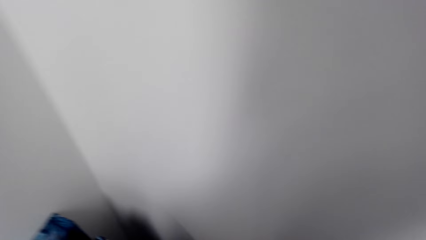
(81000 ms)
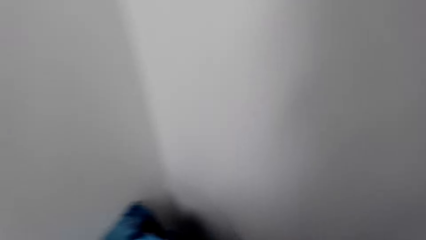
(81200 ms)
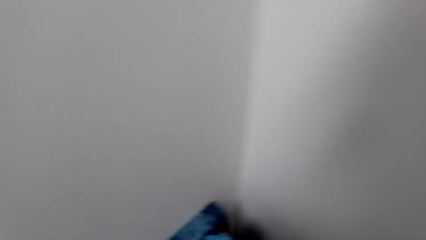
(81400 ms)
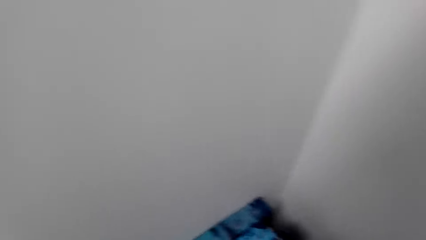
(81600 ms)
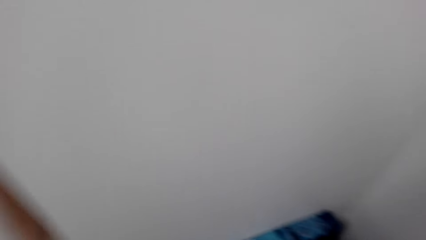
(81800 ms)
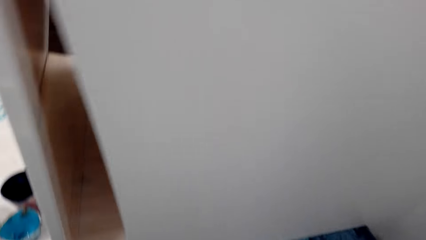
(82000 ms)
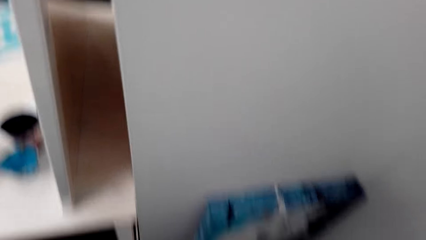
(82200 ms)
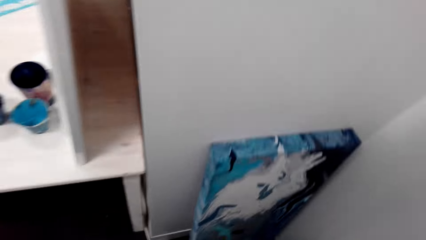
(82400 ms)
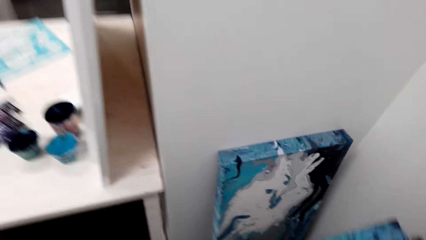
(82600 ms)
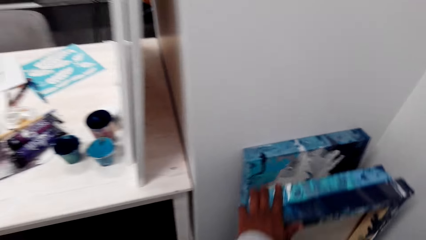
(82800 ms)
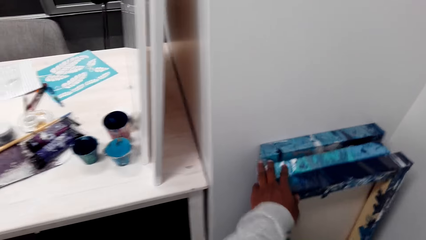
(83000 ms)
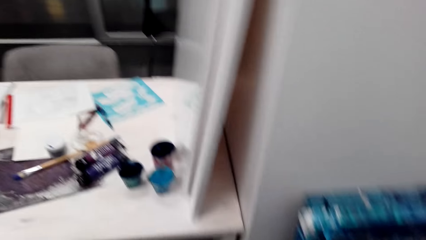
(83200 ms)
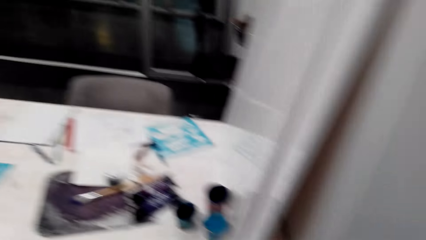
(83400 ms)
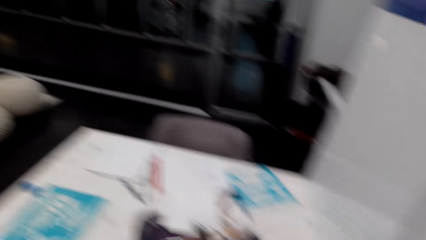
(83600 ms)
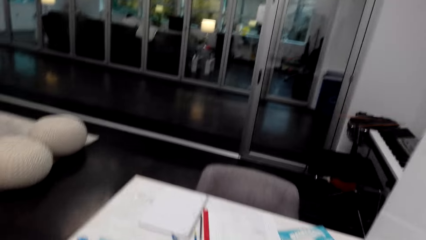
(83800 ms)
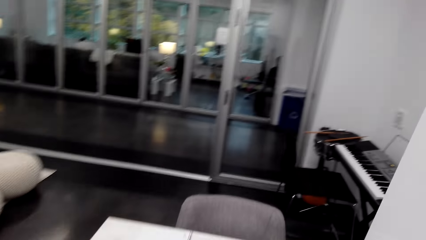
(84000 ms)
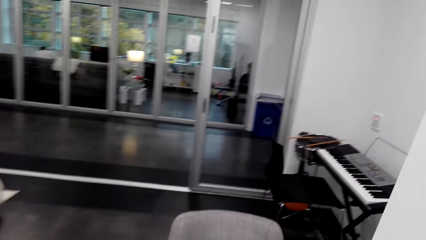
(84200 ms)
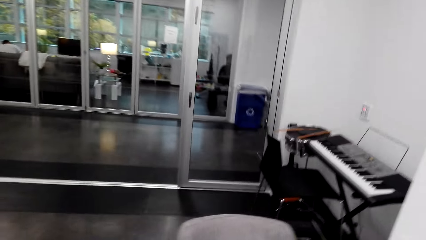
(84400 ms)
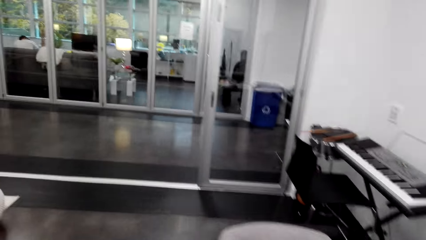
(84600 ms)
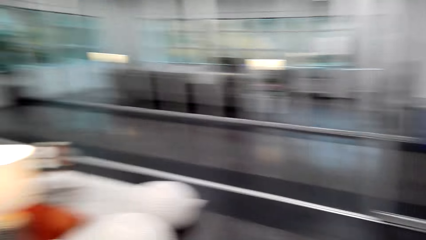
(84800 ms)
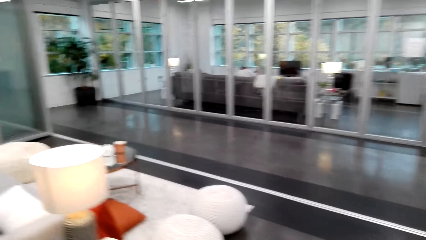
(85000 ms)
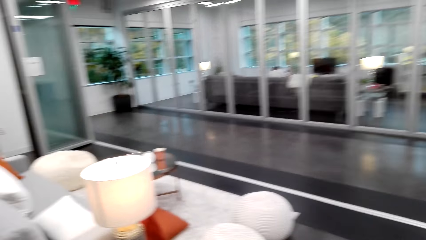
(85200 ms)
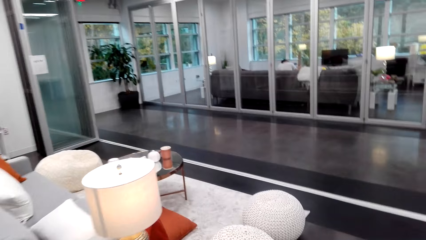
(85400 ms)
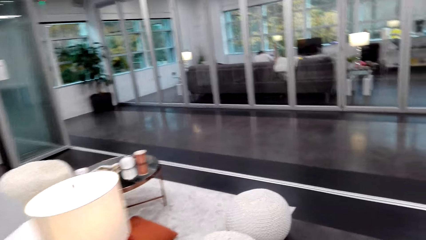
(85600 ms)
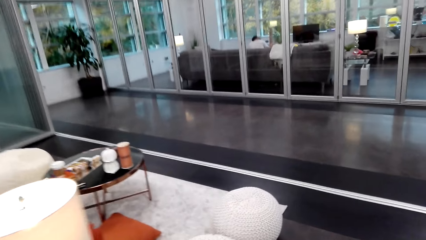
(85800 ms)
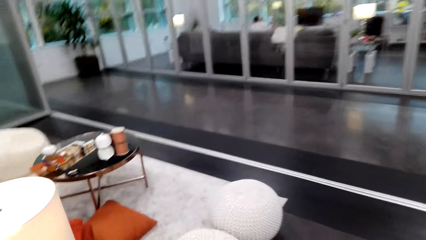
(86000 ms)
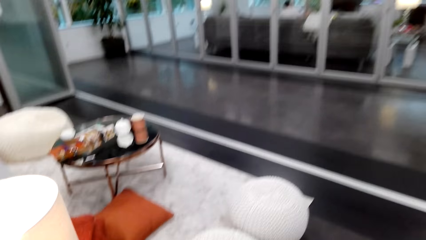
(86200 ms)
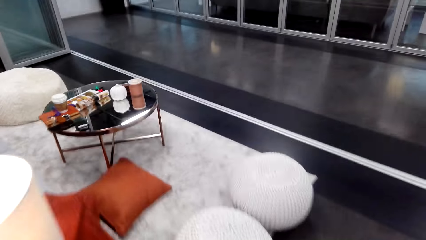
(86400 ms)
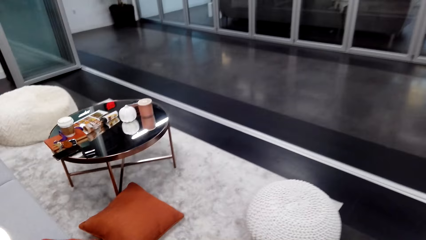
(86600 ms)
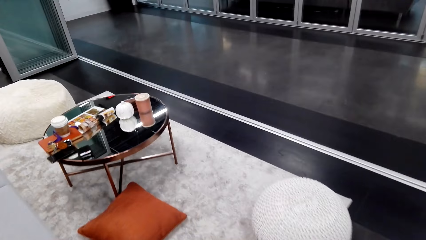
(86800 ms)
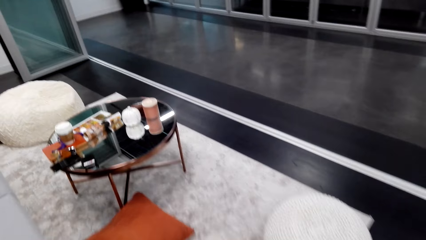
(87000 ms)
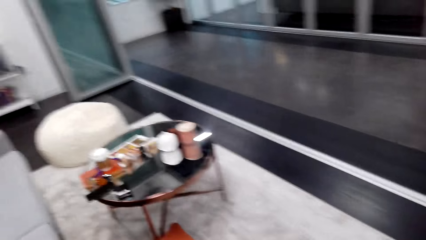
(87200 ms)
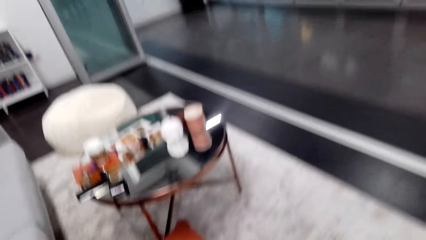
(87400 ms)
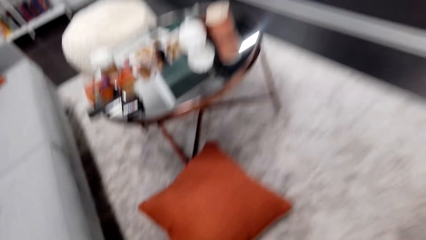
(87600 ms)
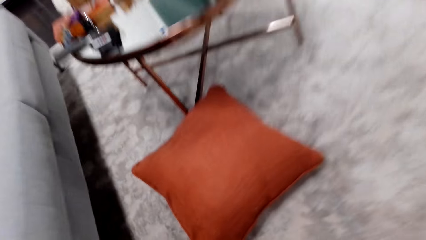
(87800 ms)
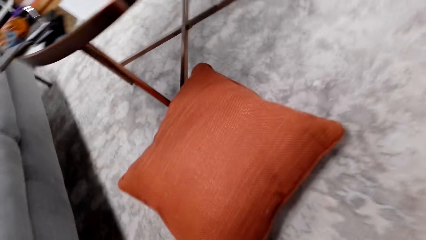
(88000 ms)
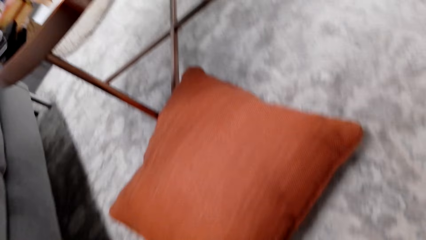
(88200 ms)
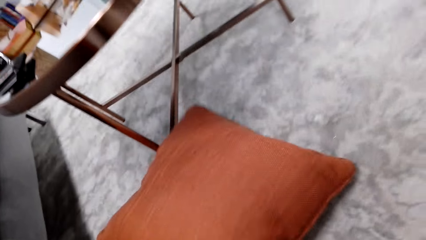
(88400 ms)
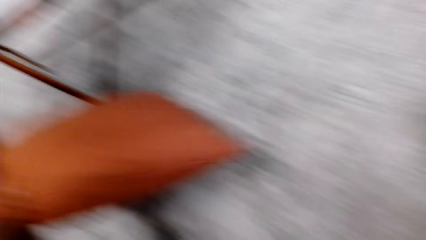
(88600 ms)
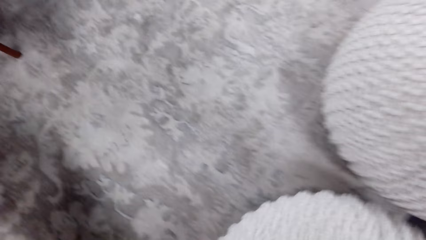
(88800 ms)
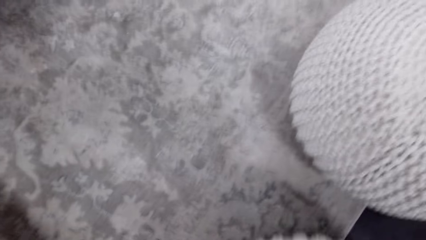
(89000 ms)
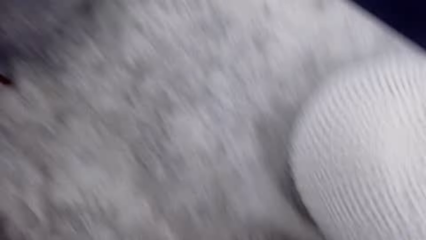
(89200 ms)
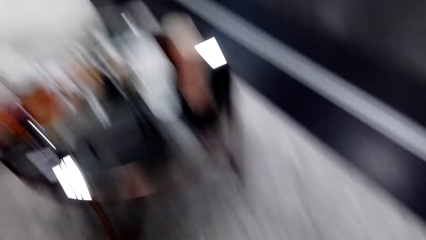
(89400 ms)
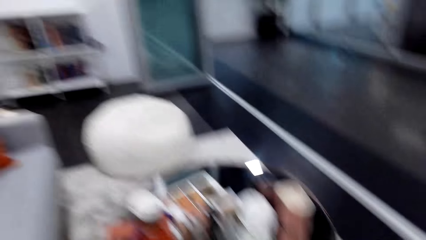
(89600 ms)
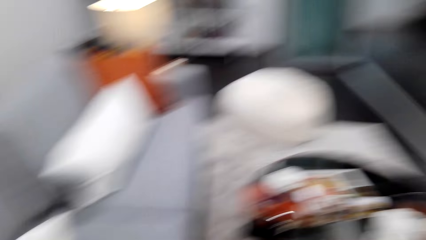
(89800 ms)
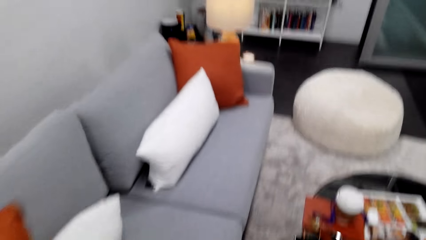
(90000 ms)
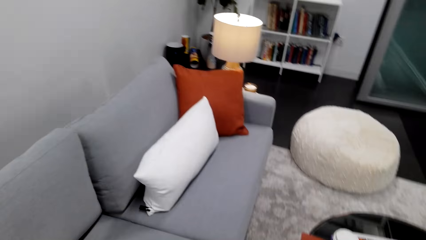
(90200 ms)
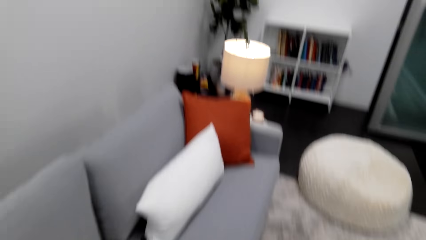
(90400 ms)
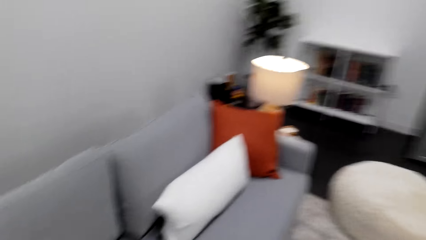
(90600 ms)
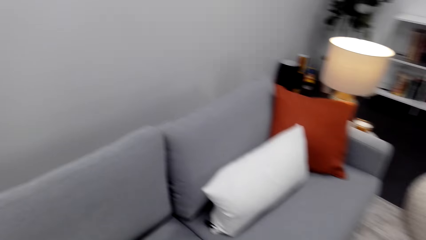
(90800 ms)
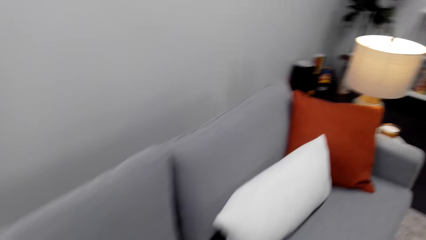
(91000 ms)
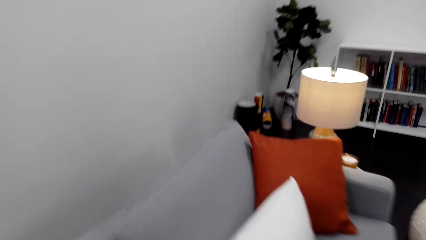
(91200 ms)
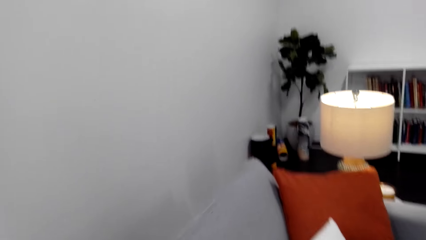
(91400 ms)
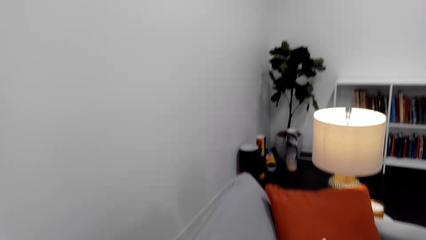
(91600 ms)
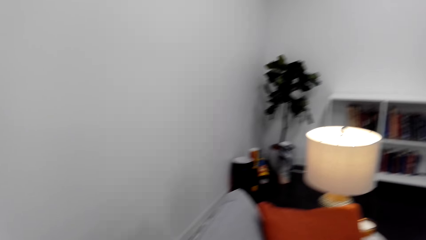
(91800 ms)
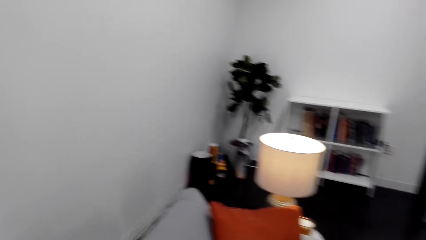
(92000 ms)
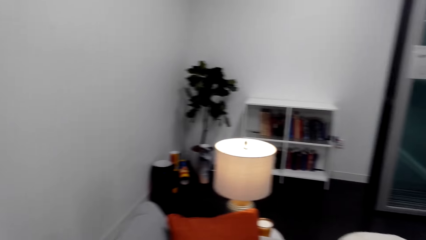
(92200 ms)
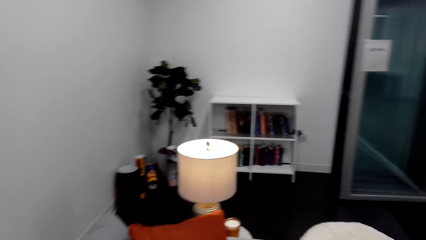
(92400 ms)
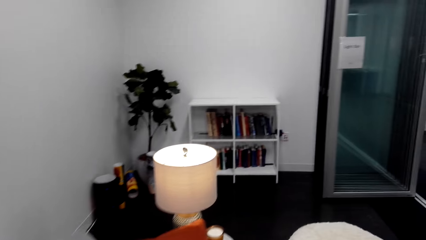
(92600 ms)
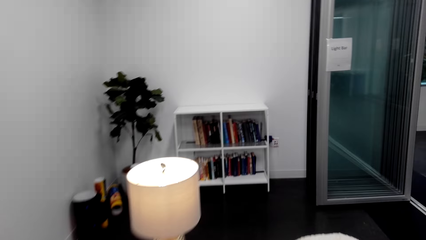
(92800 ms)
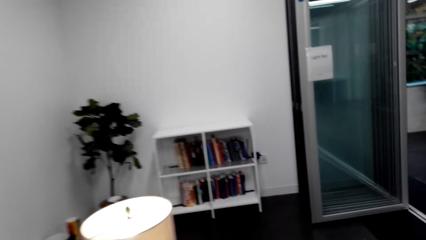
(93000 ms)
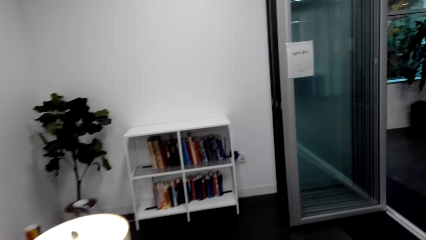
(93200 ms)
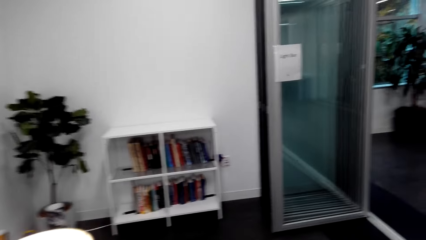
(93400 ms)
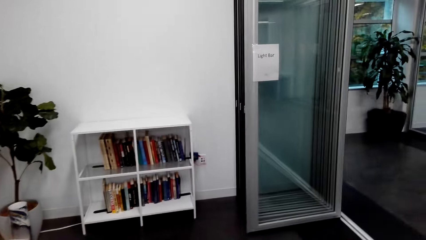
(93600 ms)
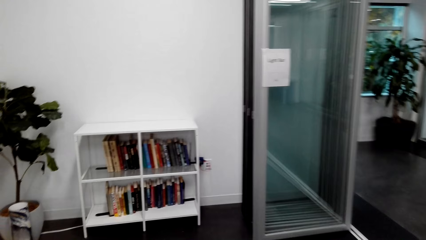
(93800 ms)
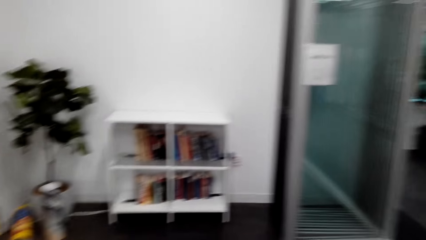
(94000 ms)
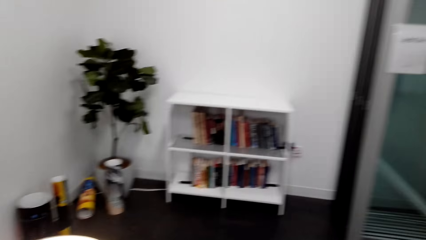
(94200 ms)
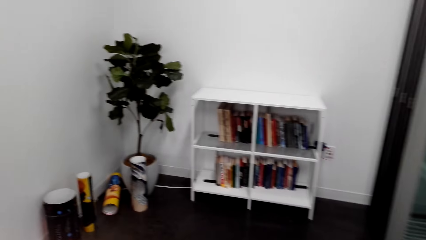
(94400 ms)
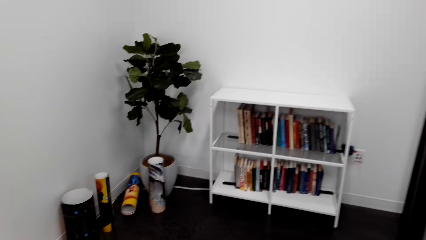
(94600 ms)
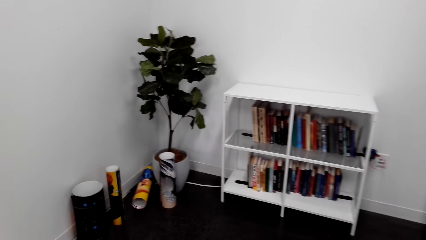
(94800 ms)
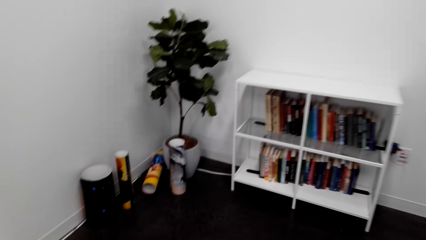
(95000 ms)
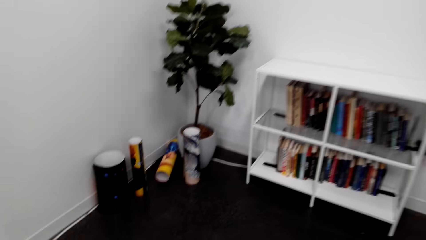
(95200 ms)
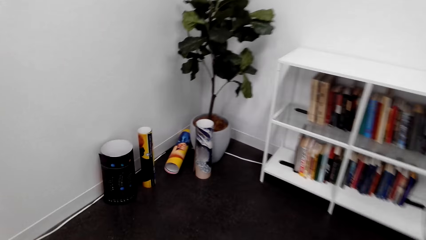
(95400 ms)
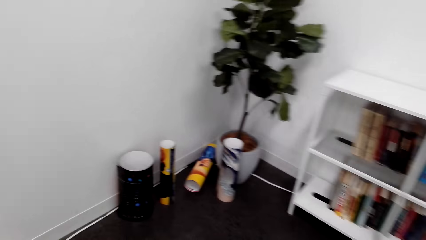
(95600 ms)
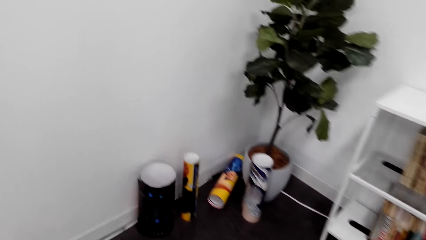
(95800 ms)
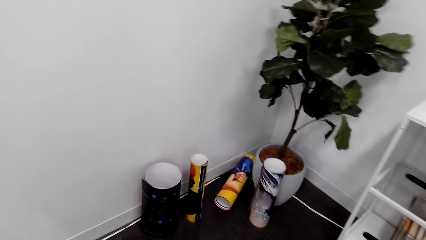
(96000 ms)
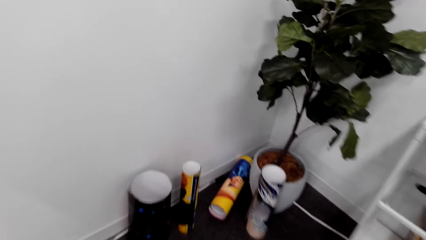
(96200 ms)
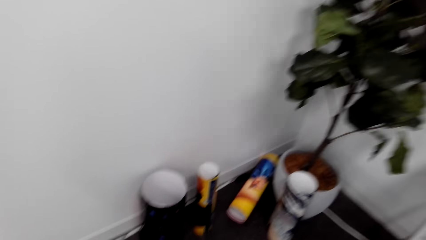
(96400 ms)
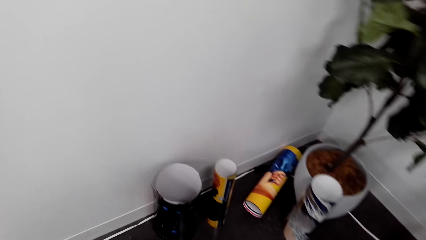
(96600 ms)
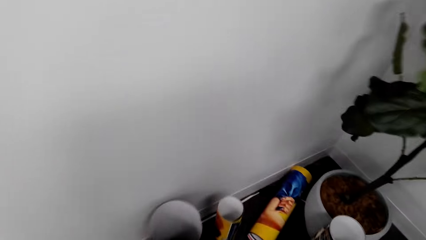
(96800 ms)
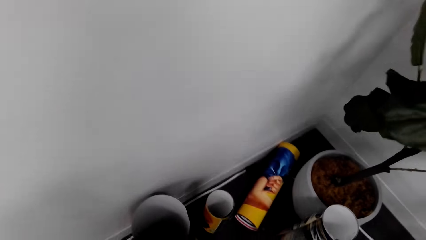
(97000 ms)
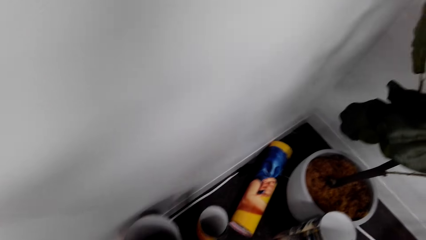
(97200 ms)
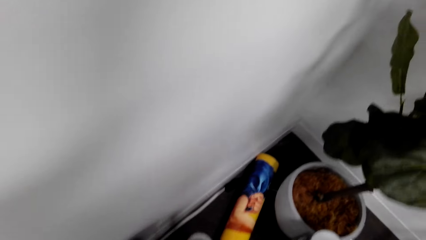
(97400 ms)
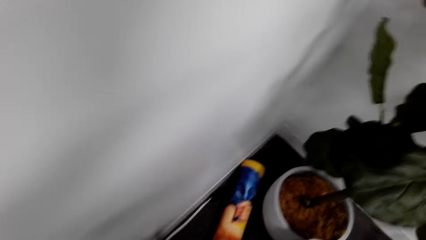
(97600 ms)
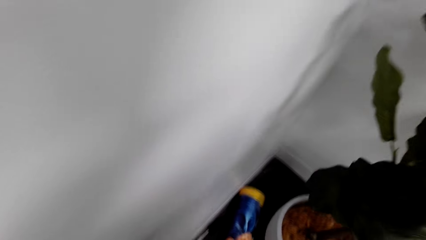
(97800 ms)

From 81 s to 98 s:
The camera wearer walks. They move the art pictures. They look around the office. They put the board on a wall. They move the art pictures. They look around the office. They walk towards a seat. They pick a pillow from the floor. They put the pillow on the seat. They walk around the office towards a bookshelf. They walk towards a flower.
